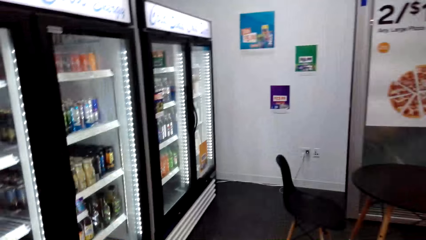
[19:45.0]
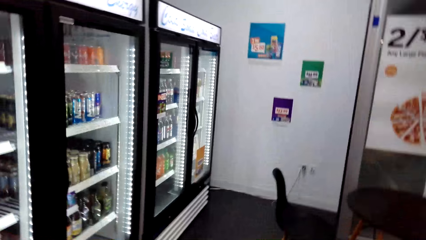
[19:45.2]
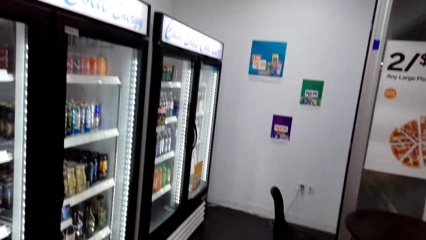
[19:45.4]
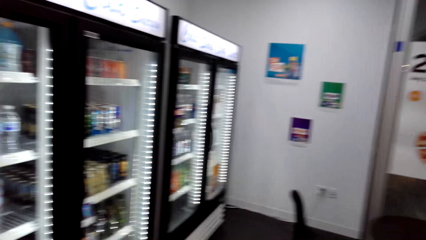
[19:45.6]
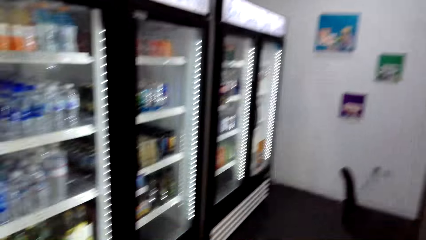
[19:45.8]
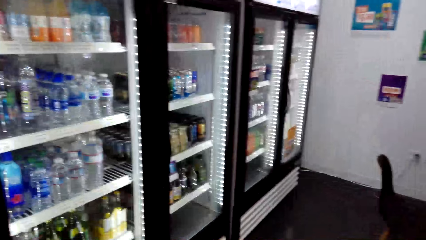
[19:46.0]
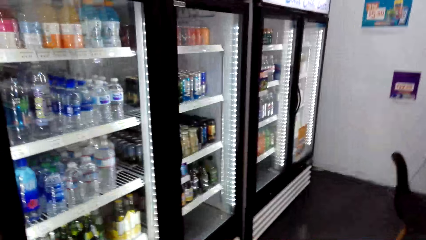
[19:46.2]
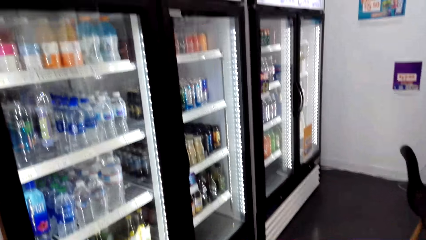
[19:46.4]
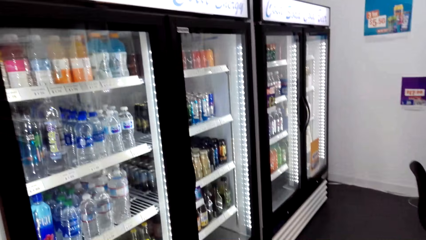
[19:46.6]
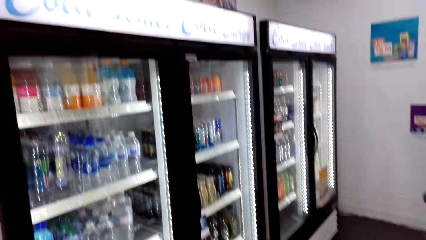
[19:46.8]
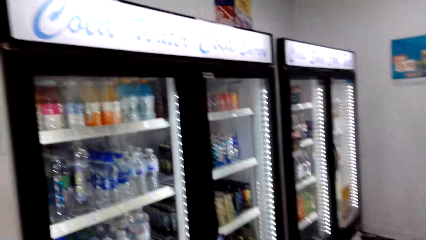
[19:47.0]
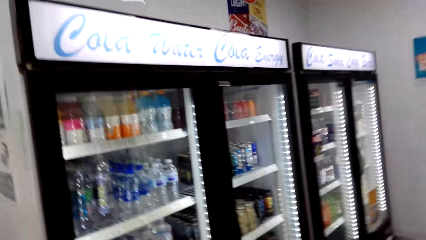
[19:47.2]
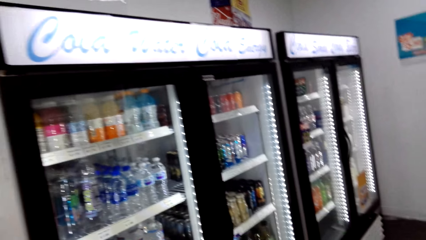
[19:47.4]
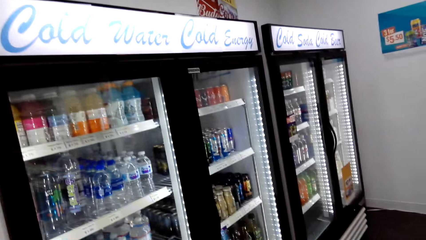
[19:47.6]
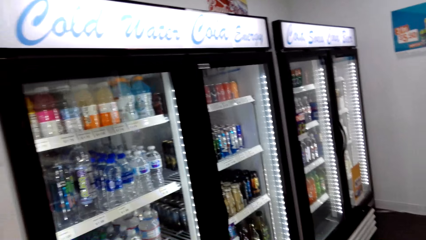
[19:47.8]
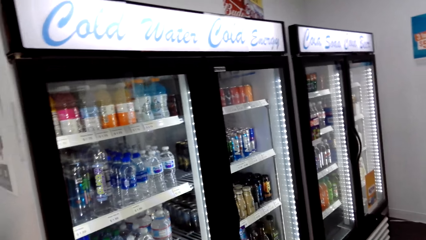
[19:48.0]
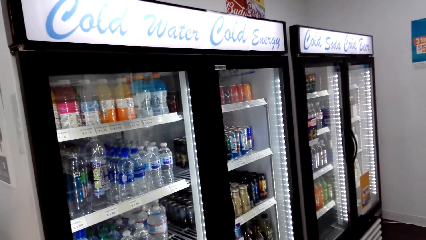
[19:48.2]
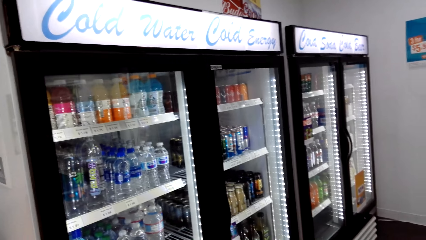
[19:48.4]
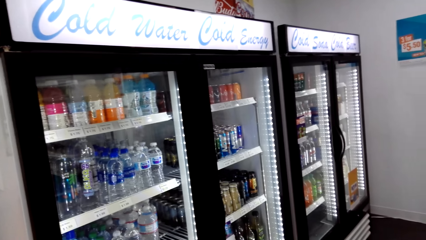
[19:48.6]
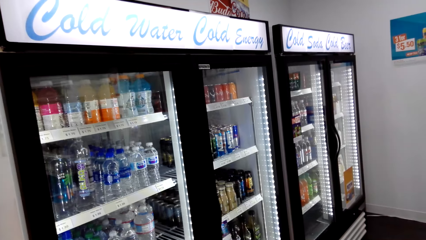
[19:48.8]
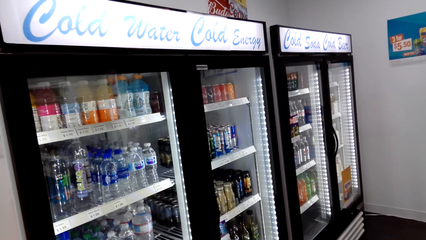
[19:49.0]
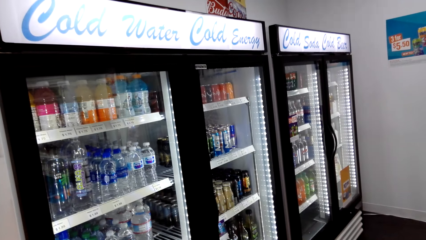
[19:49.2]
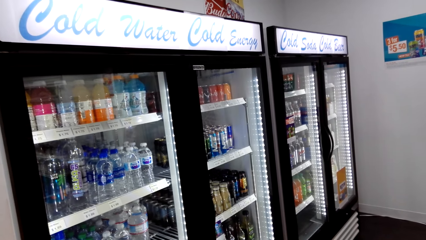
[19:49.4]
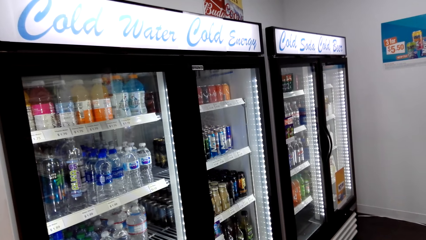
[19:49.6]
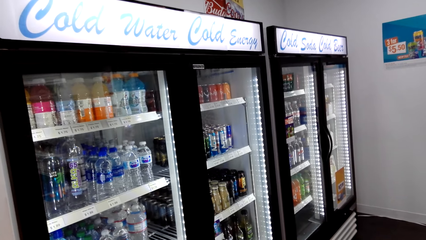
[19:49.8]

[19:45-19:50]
The camera wearer turns around.

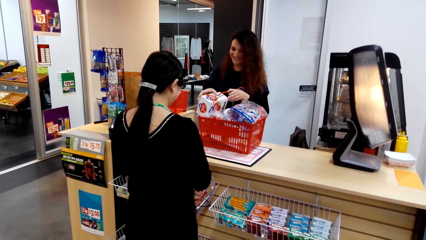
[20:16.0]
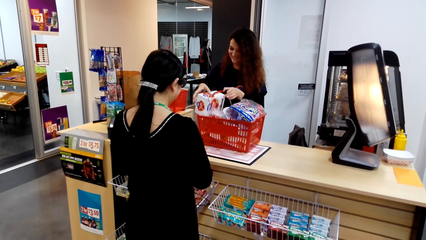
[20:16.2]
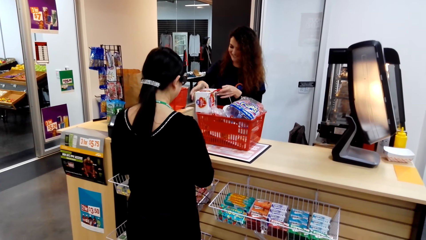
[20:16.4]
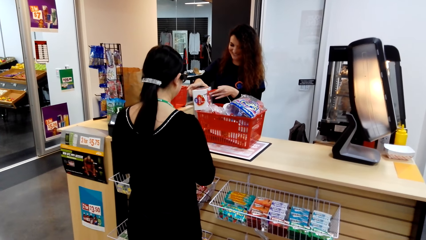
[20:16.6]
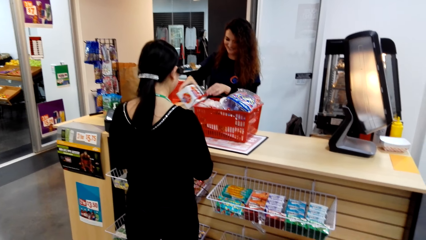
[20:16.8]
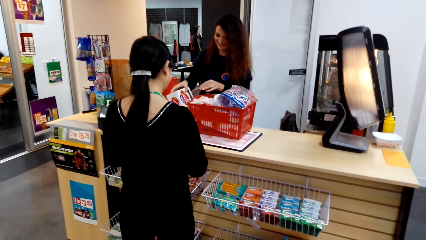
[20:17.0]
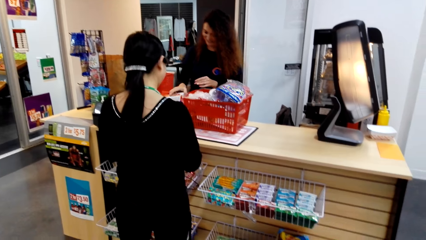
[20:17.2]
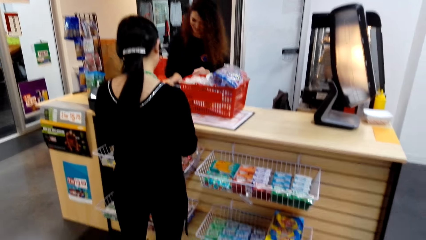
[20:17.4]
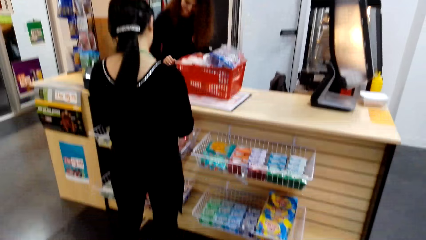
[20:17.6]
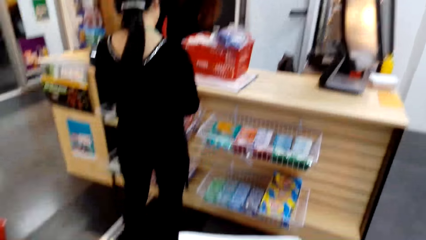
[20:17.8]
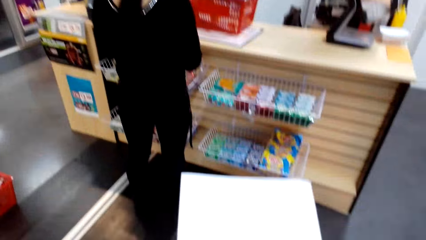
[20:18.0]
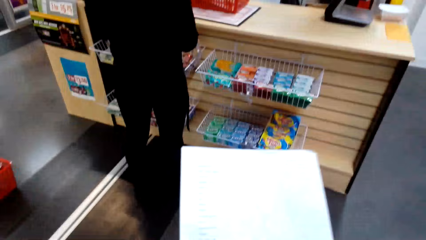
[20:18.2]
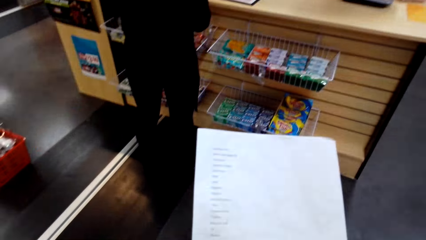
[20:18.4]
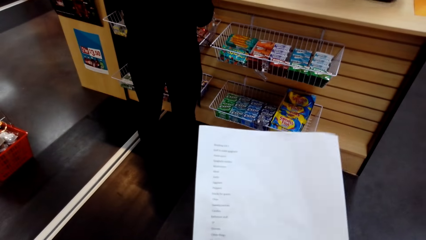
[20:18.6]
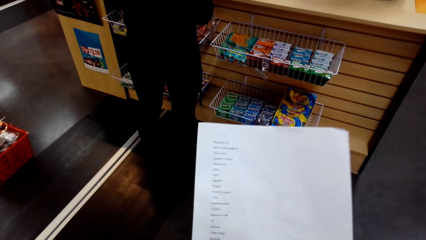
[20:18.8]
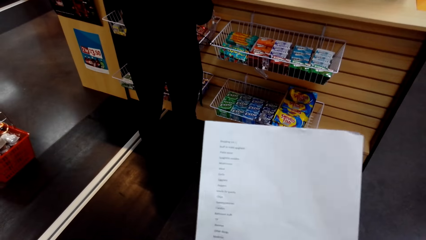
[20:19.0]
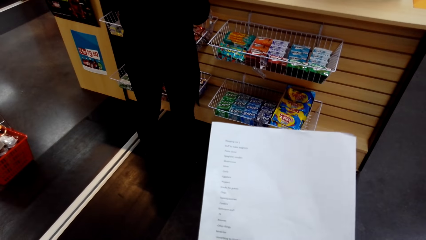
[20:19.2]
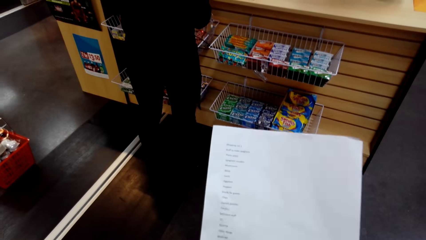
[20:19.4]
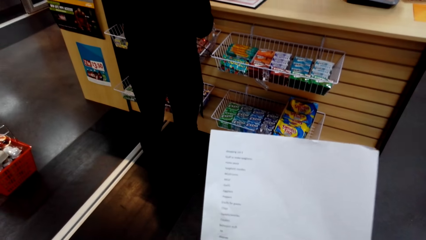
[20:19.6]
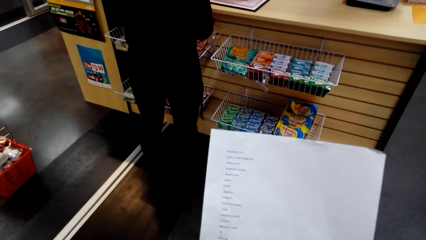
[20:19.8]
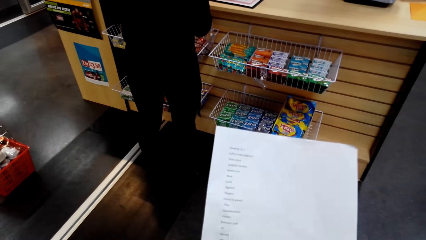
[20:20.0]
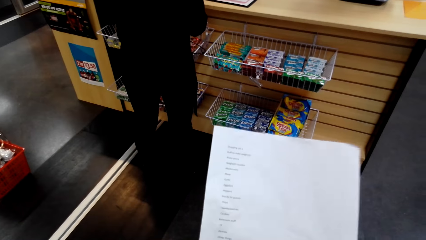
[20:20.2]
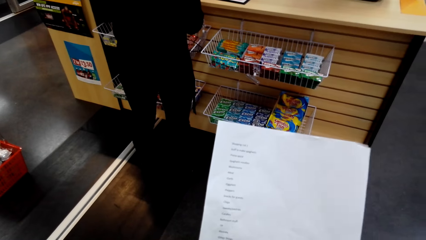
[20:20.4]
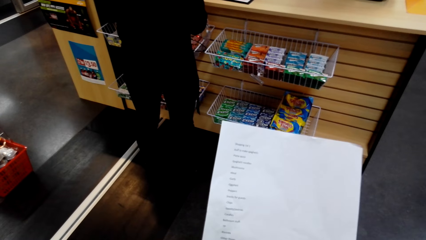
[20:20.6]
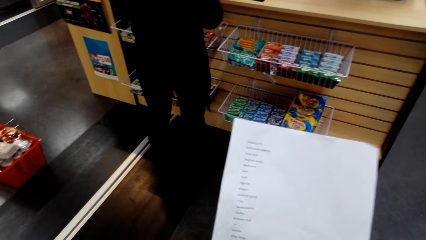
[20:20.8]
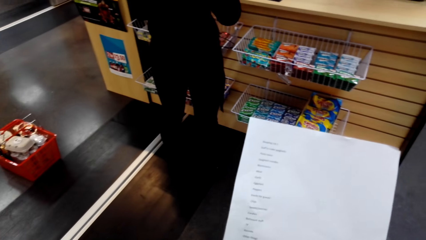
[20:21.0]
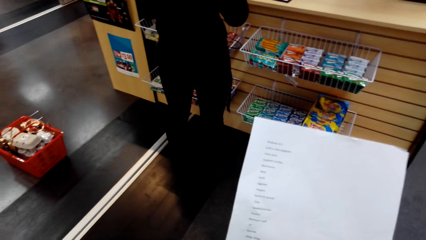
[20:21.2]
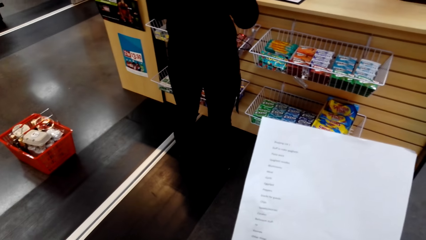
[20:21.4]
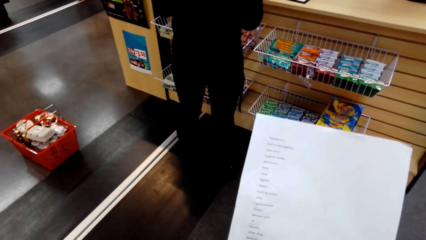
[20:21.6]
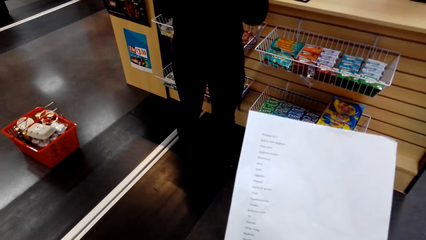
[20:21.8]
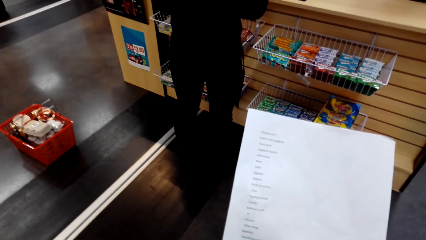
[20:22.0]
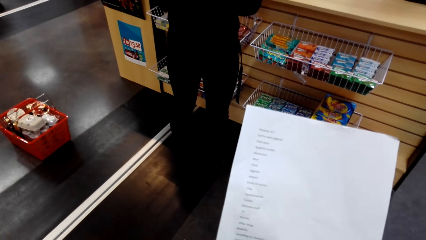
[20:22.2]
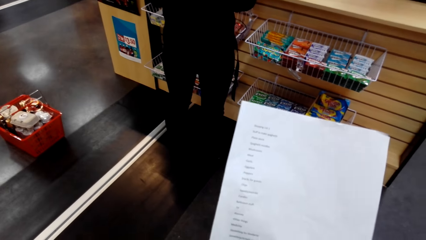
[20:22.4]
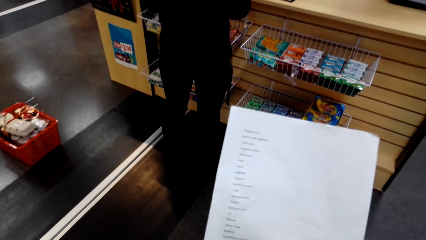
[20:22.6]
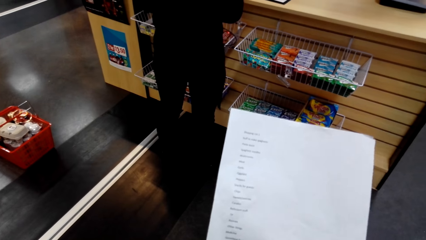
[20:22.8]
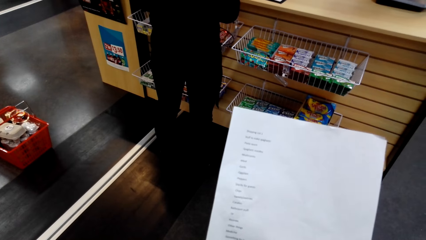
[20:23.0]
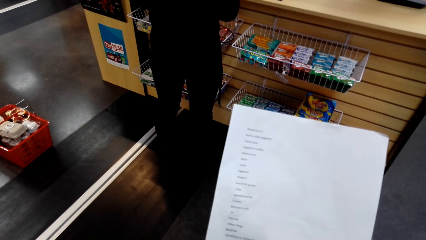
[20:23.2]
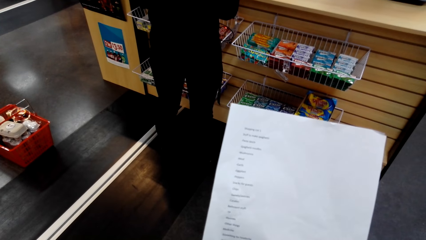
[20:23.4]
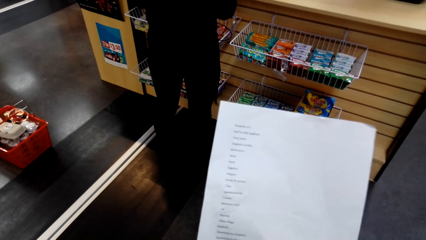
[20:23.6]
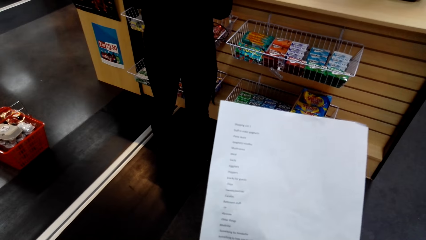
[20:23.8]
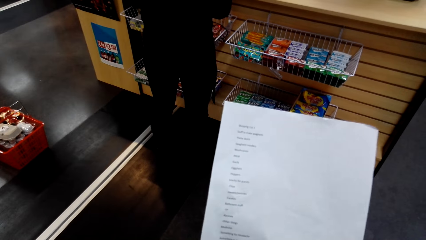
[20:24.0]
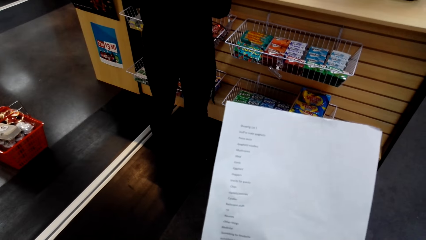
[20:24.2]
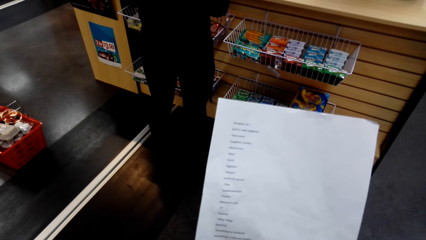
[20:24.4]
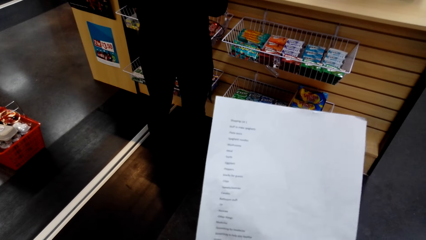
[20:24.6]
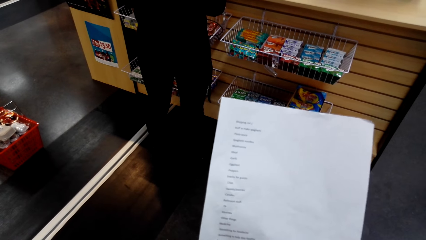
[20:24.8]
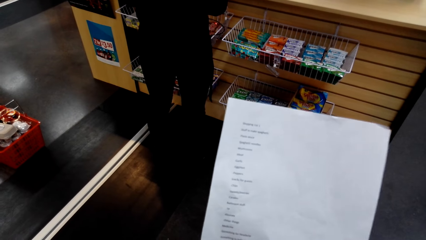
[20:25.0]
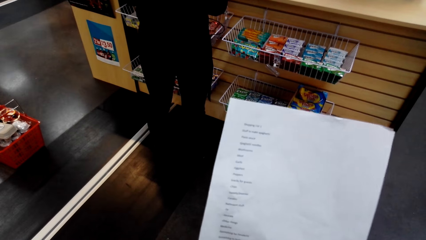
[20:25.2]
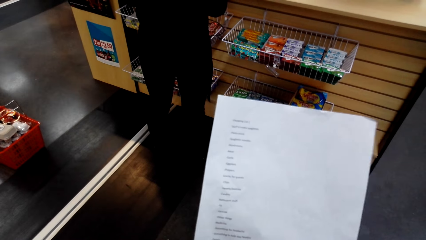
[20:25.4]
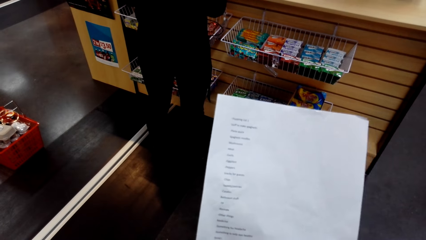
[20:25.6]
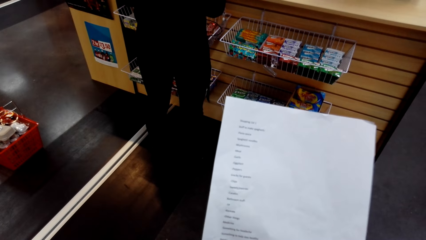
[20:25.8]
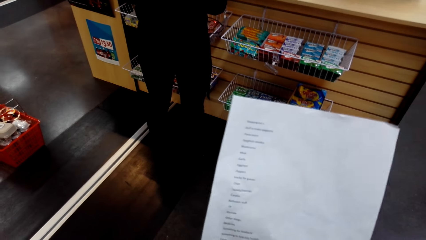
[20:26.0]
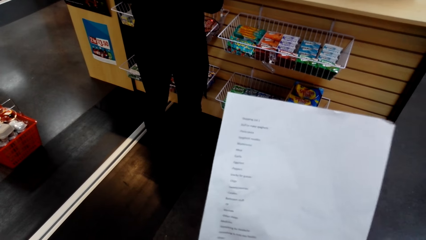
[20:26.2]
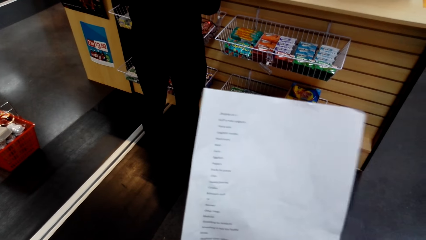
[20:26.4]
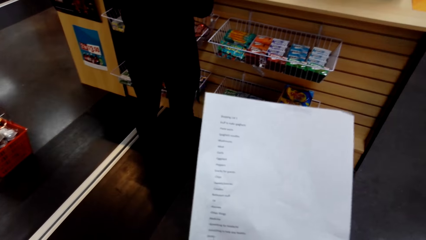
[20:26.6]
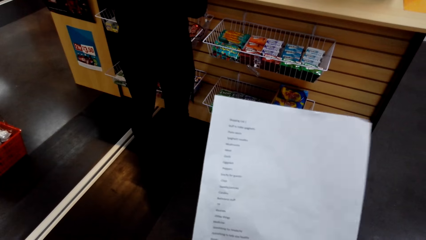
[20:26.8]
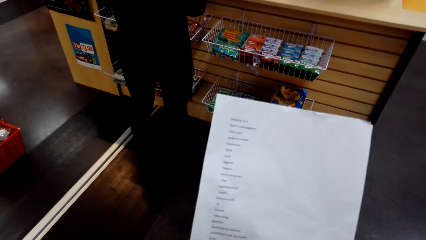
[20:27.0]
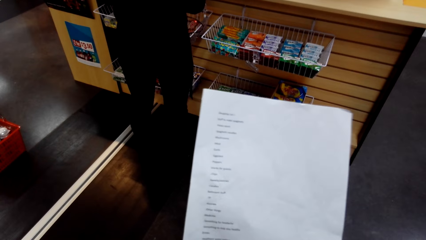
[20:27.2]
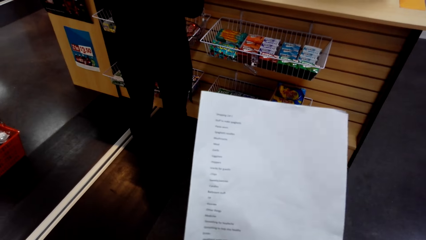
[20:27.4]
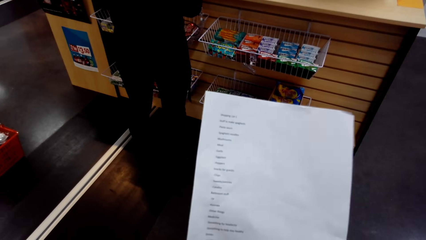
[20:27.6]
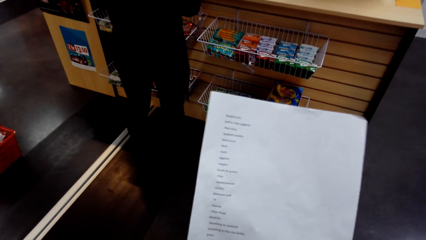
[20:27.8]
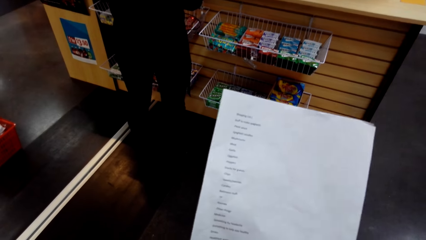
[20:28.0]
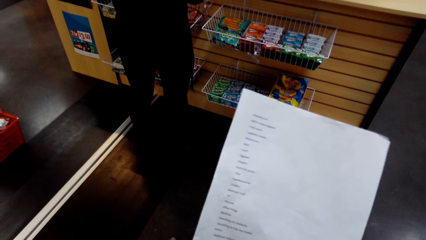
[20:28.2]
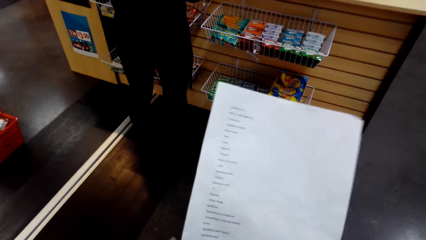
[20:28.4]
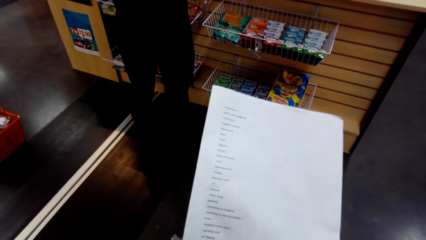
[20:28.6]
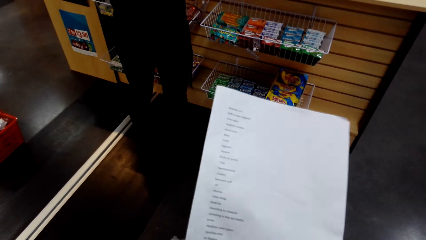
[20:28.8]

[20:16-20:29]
A man holds a pack of tissue. The camera wearer turns around. They hold a paper.
